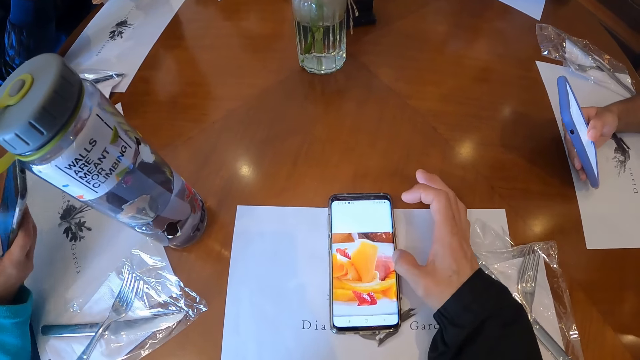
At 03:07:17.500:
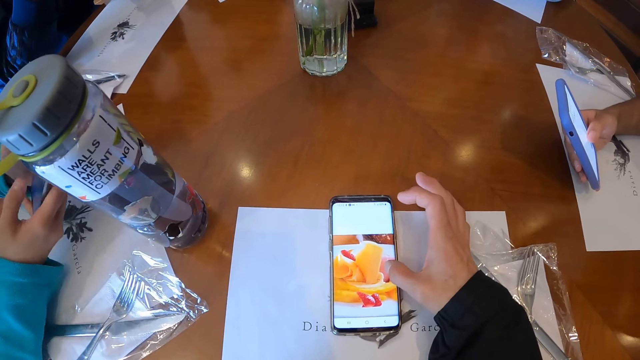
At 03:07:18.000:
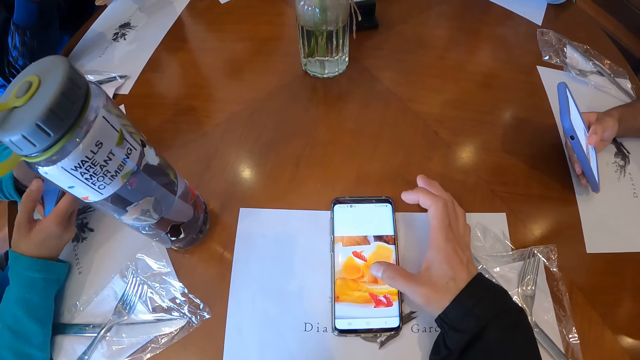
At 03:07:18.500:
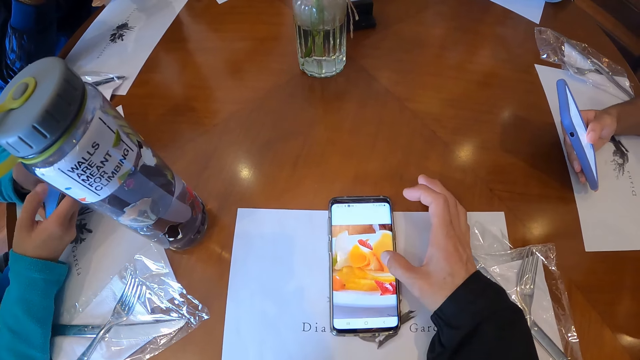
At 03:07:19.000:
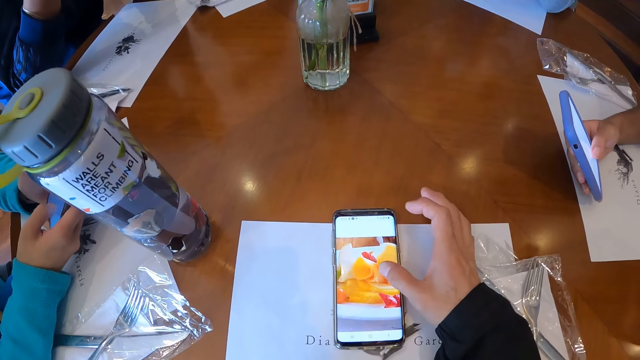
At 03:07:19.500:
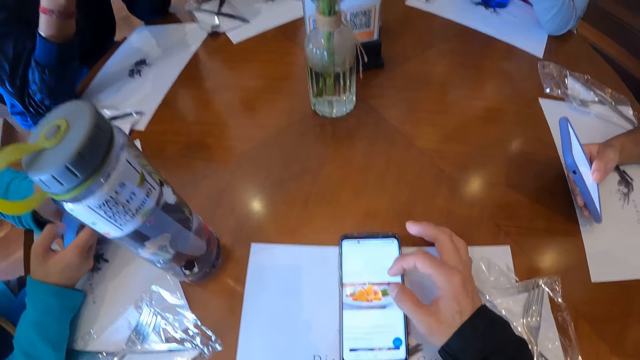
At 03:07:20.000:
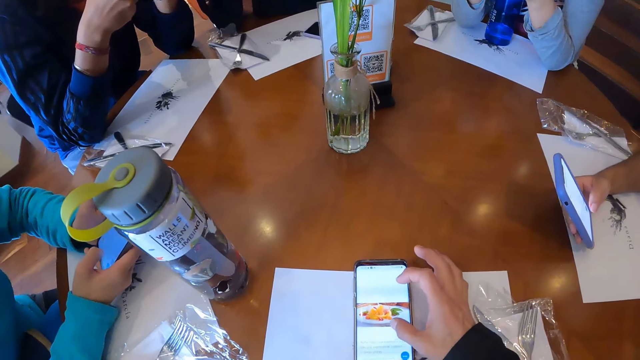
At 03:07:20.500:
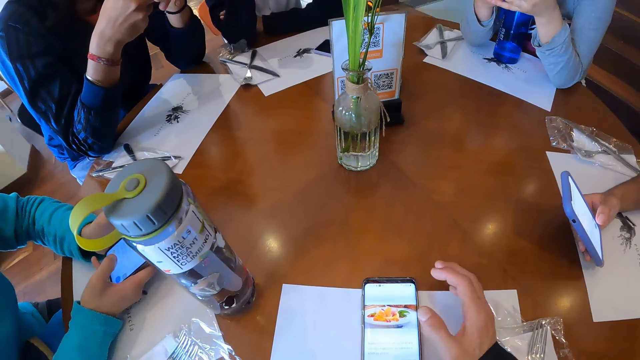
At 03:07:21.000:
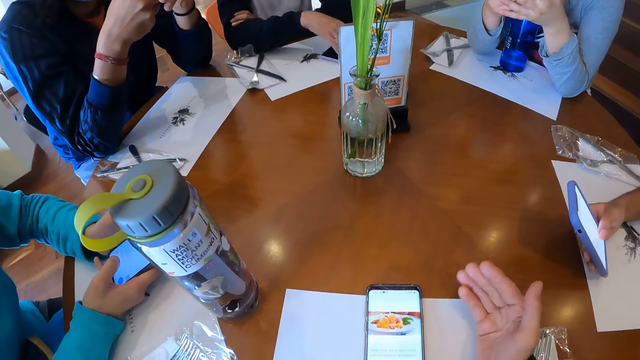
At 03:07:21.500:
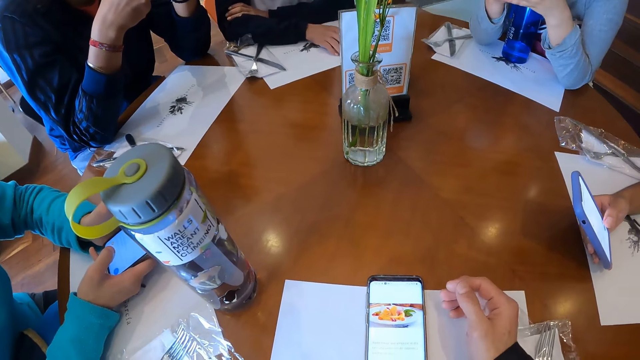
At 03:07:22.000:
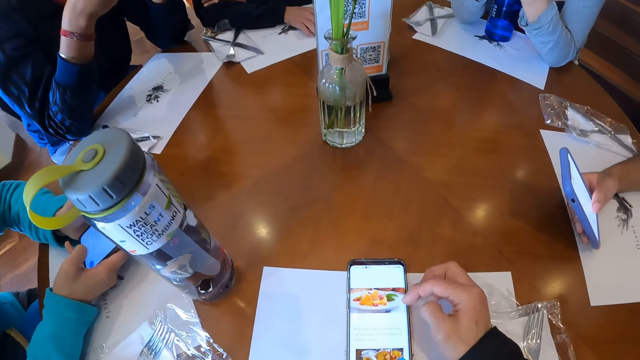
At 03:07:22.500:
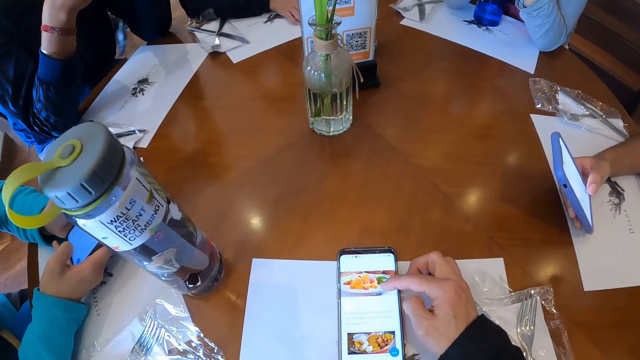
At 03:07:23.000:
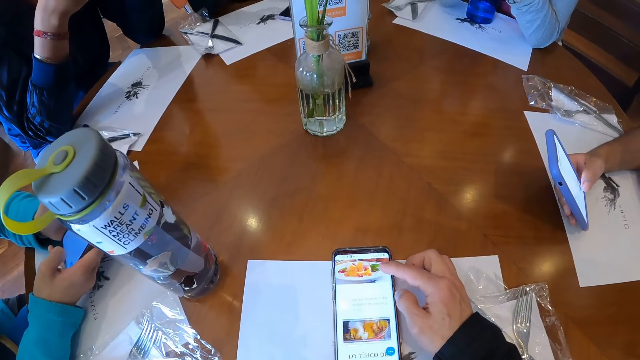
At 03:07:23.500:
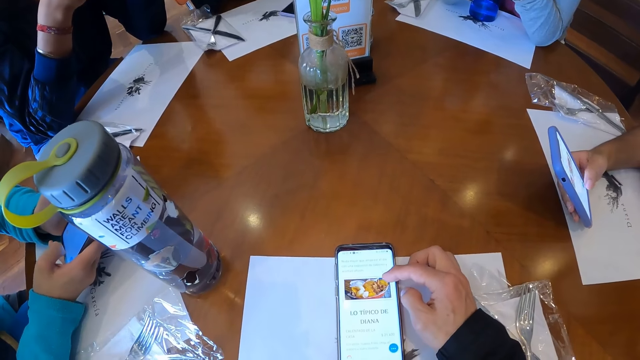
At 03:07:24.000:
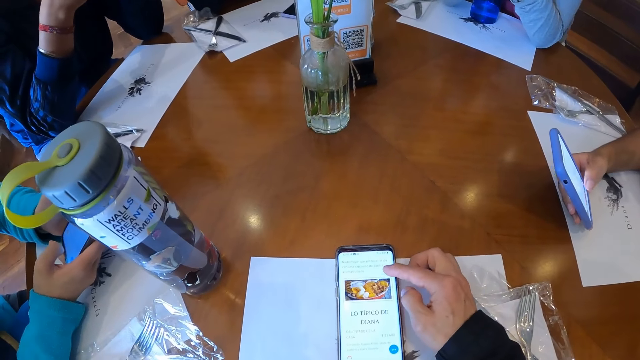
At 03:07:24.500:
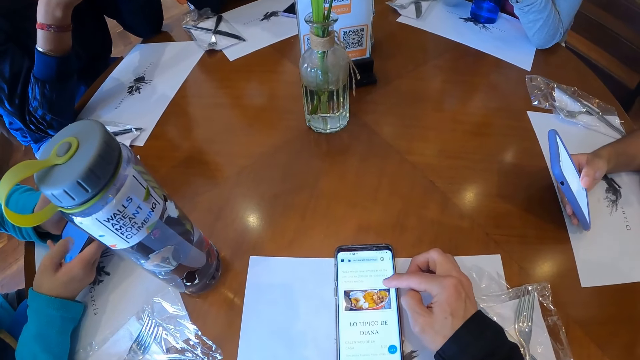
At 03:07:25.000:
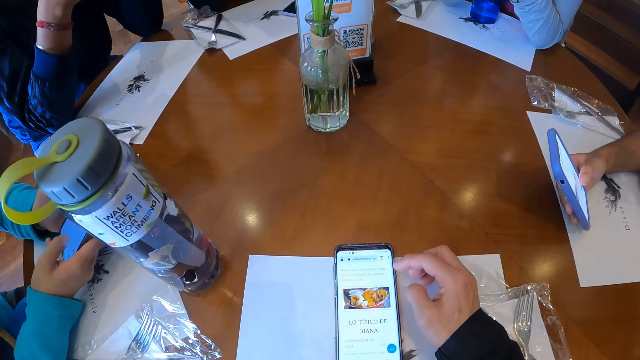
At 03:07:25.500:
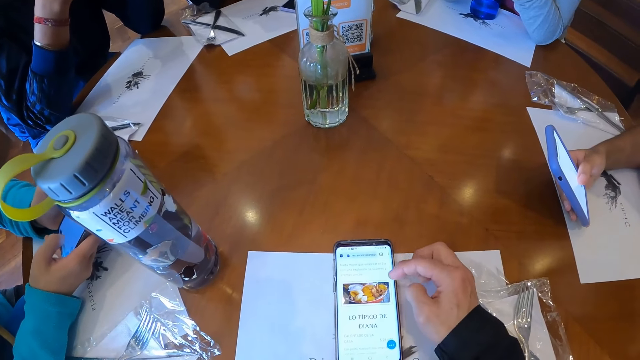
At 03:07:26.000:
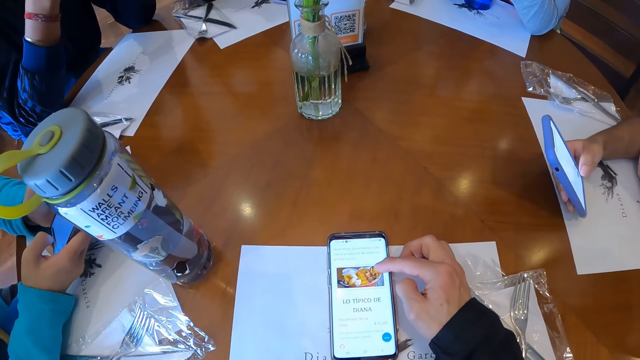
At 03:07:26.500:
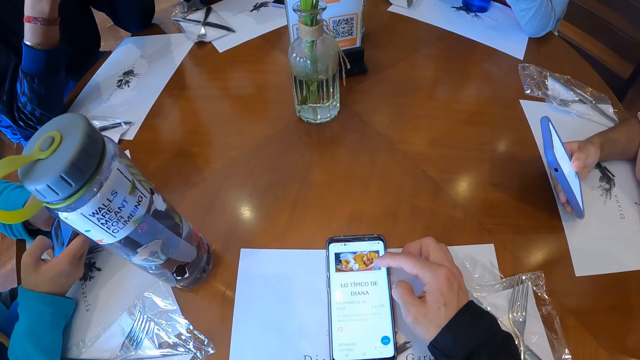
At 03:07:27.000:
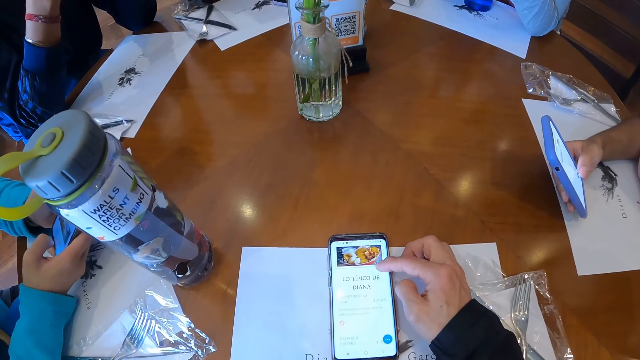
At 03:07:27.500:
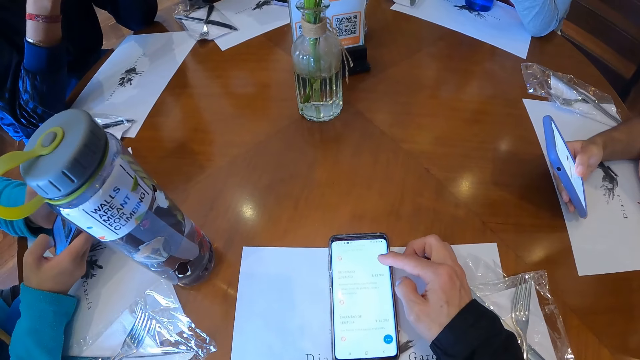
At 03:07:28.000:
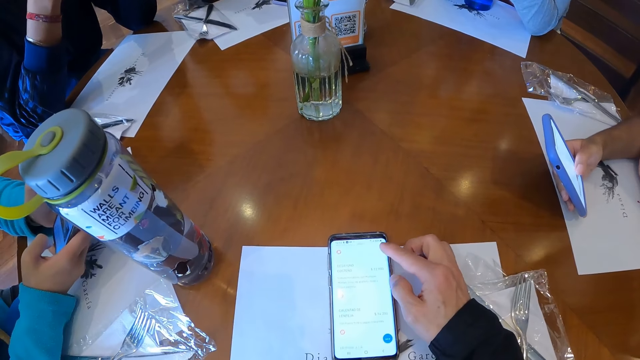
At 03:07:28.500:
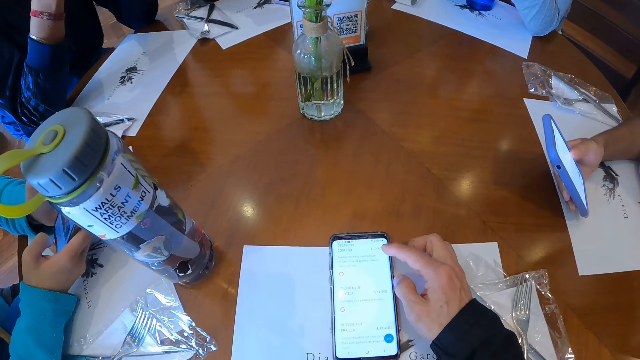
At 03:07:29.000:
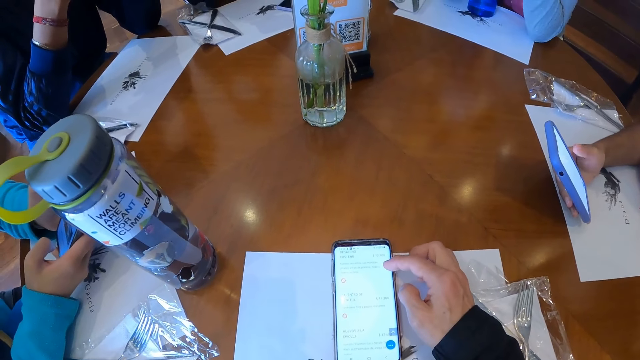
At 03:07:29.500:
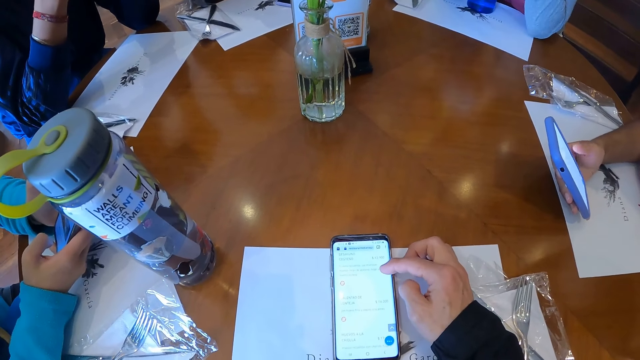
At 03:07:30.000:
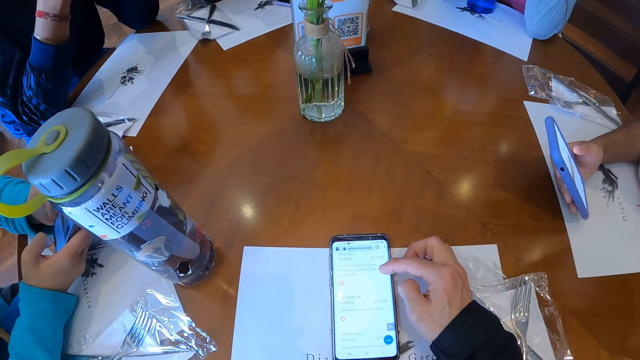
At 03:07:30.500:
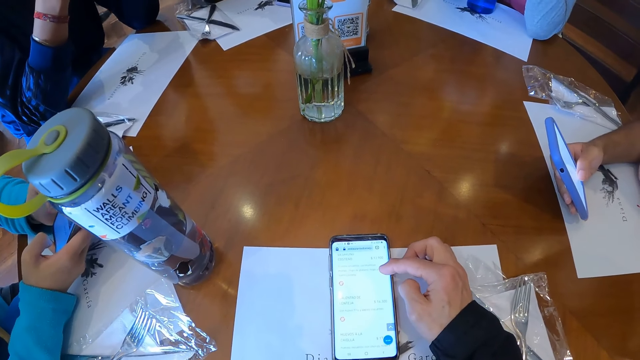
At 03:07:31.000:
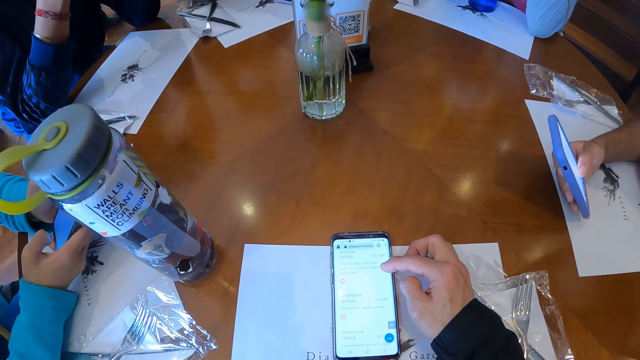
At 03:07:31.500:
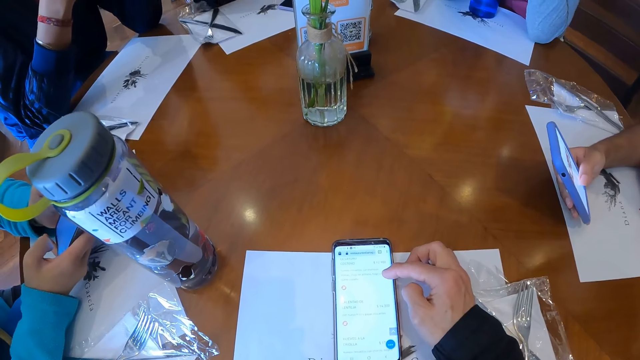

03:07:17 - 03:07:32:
The woman operates the phone on the table with both hands. Another woman touches the phone on the table with her right hand. A lady scrolls the phone.

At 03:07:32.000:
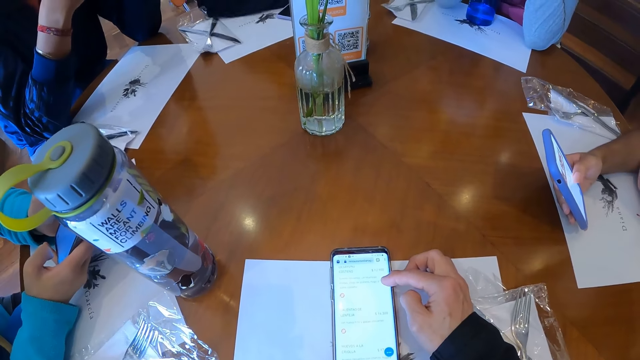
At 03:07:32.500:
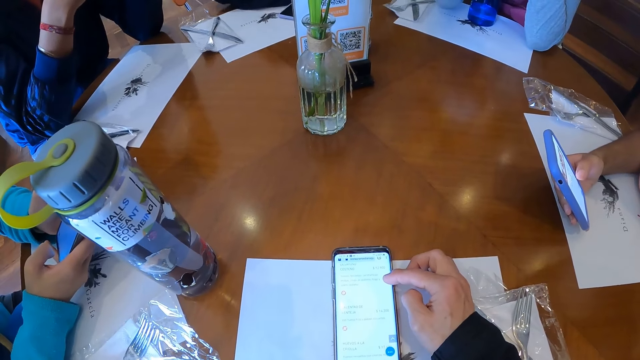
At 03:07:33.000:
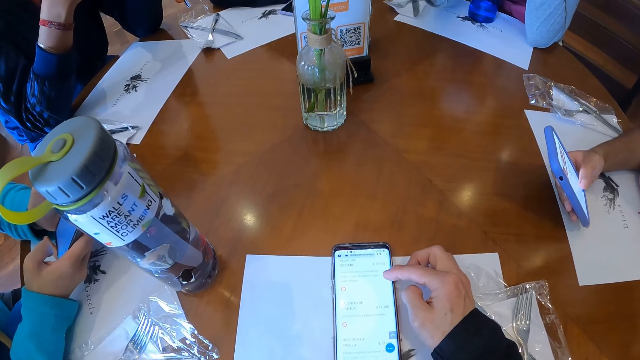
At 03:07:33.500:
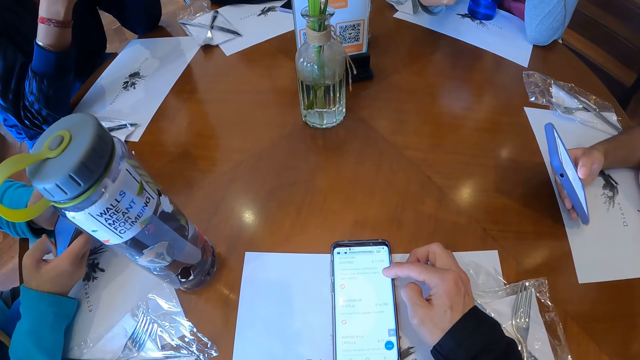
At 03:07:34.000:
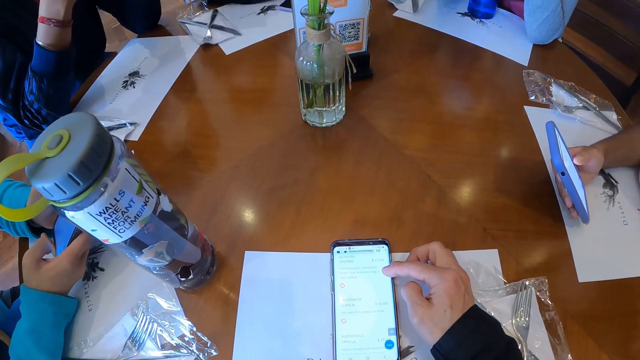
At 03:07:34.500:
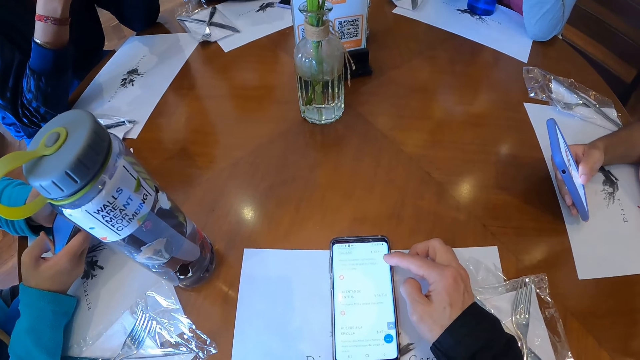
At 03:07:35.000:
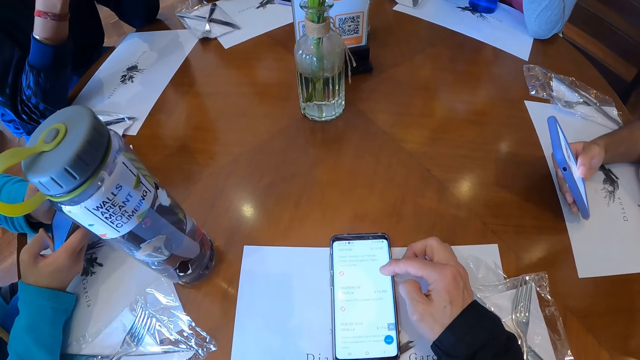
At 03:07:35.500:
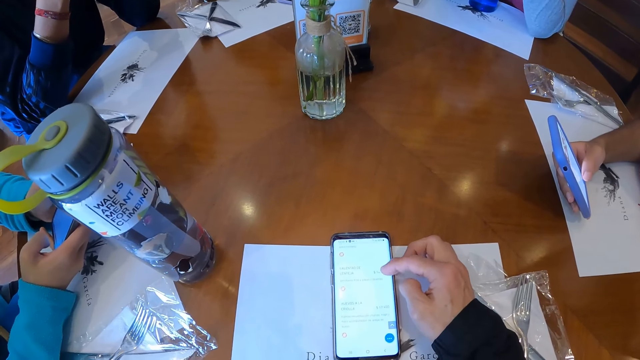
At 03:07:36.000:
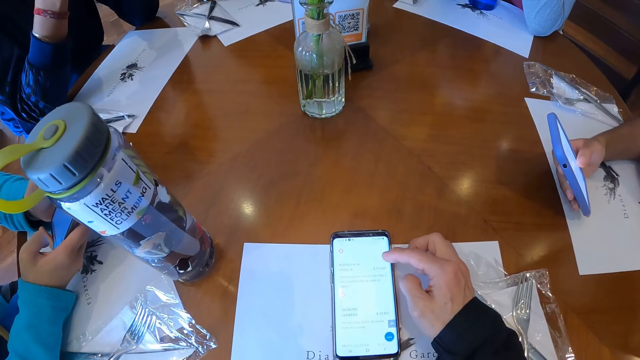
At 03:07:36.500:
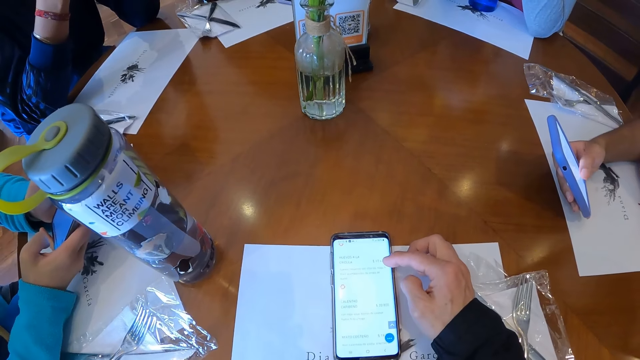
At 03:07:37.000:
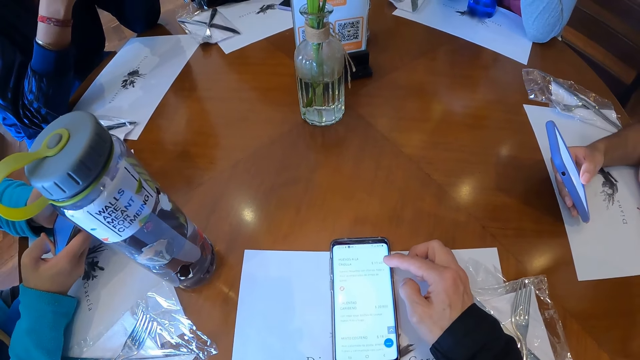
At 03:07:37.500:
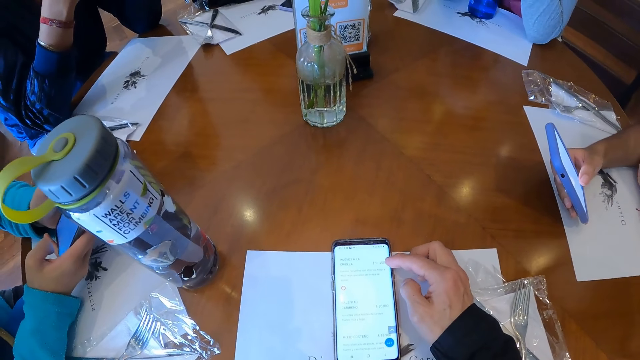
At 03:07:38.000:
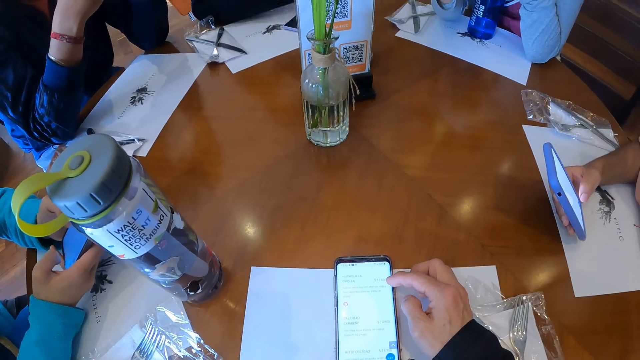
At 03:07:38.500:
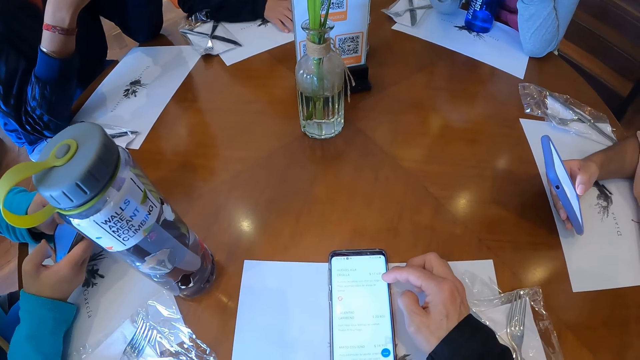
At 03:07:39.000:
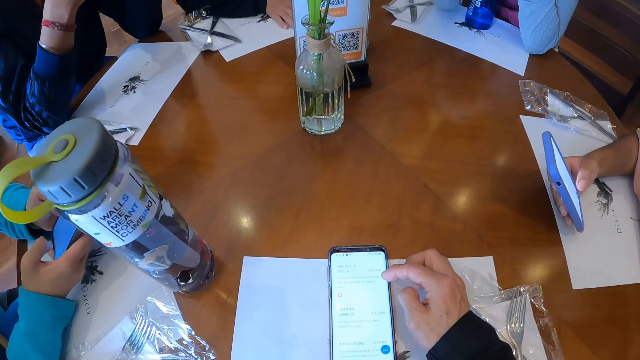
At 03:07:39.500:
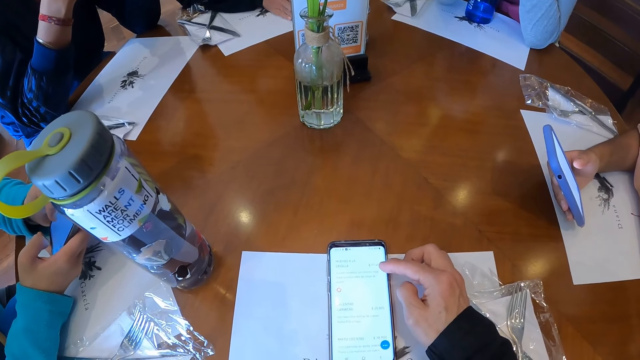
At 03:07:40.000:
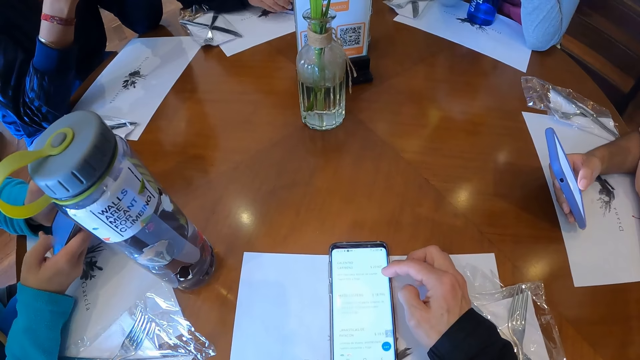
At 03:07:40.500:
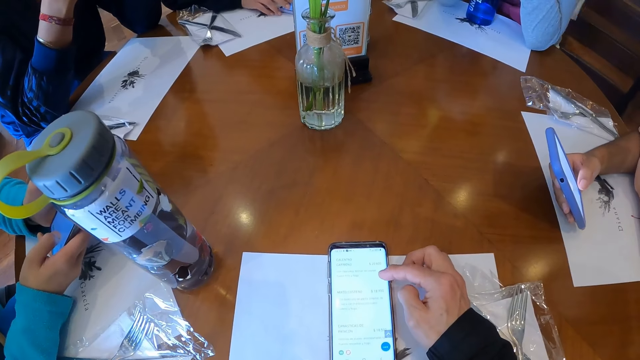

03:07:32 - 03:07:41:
The woman operates the phone on the table with her right hand.
